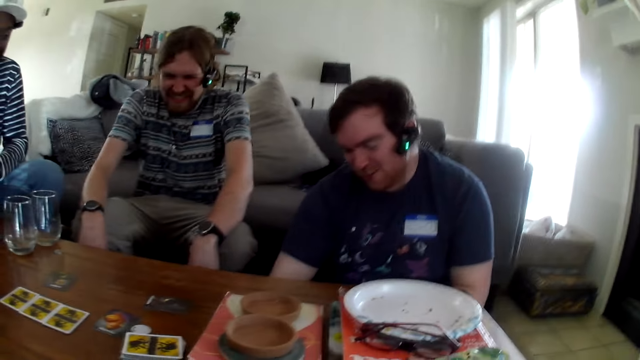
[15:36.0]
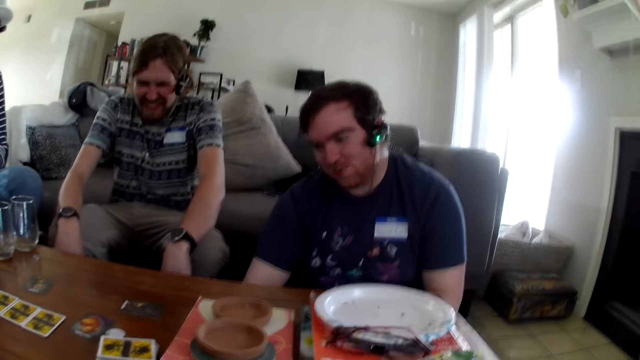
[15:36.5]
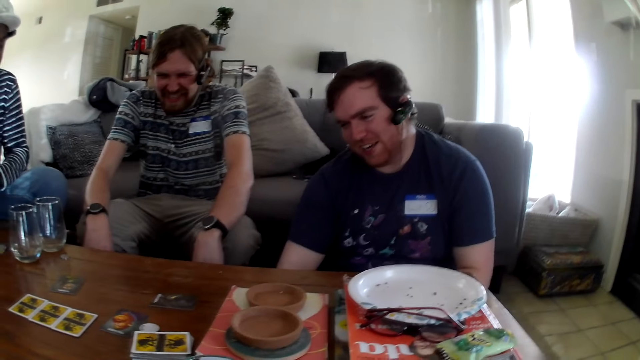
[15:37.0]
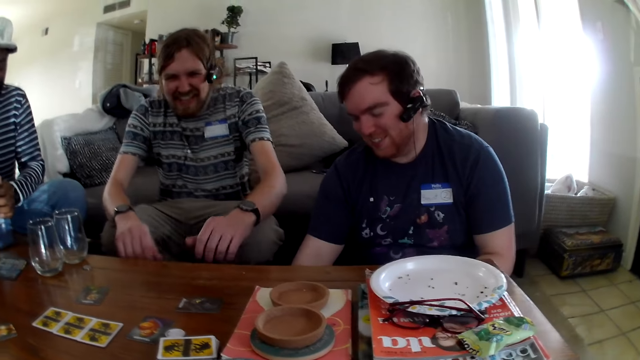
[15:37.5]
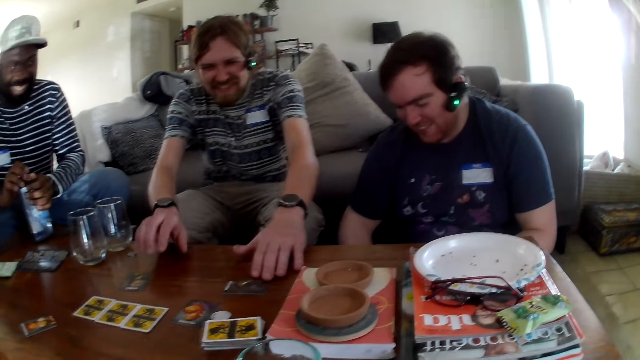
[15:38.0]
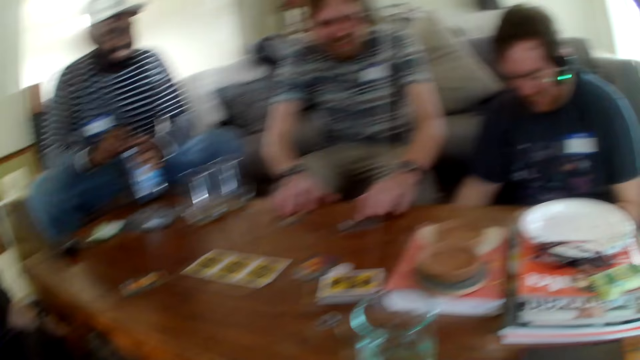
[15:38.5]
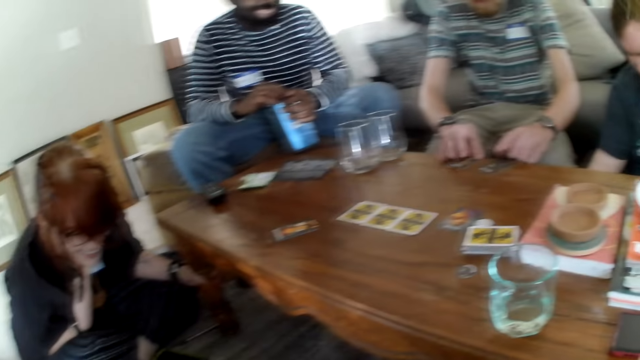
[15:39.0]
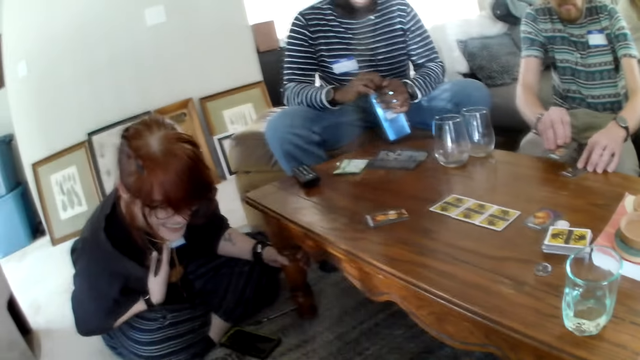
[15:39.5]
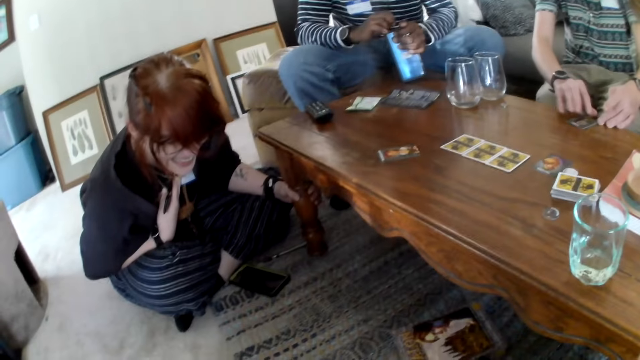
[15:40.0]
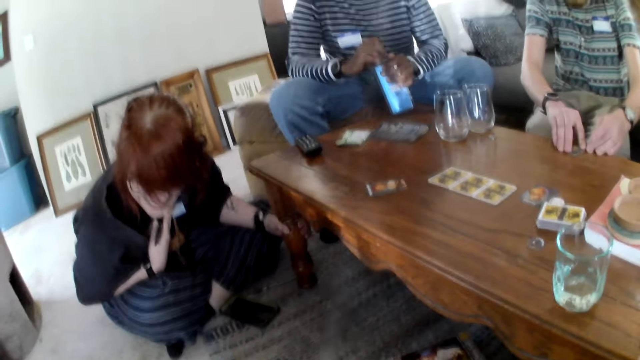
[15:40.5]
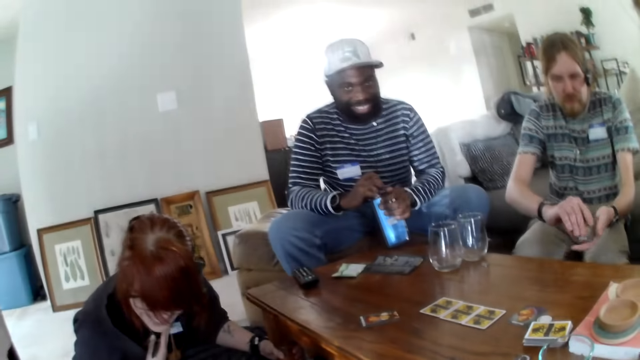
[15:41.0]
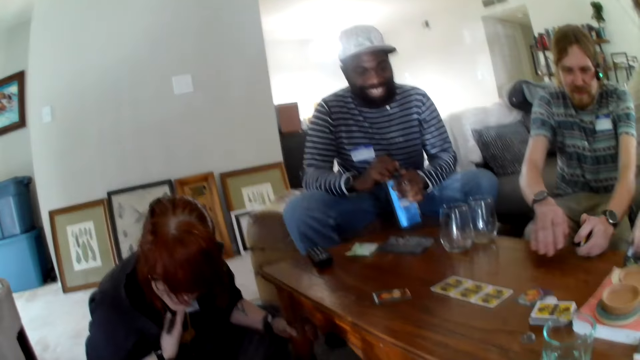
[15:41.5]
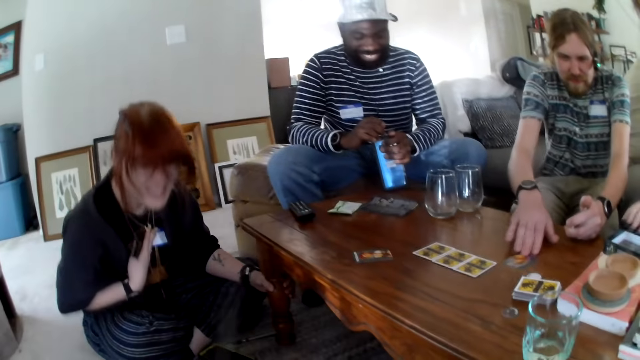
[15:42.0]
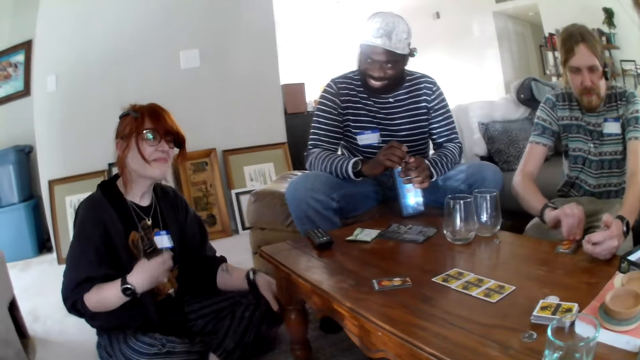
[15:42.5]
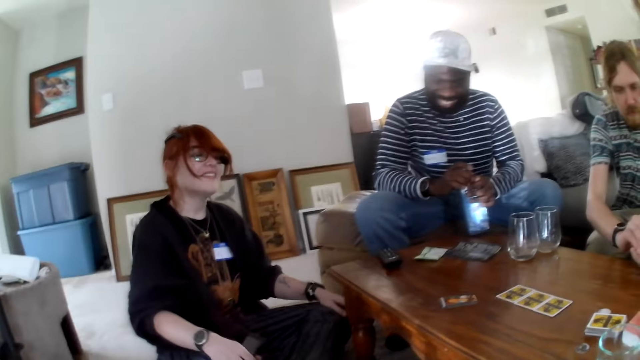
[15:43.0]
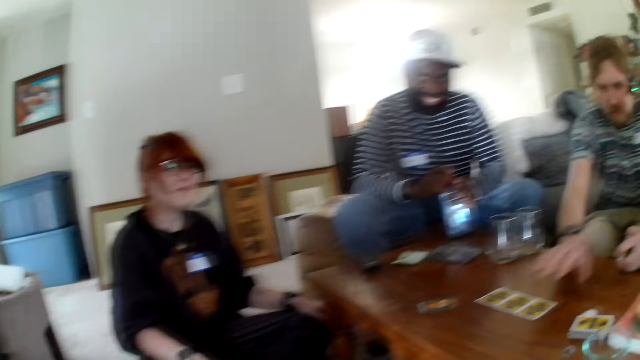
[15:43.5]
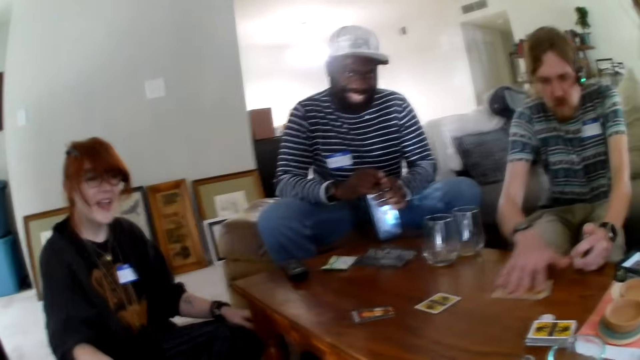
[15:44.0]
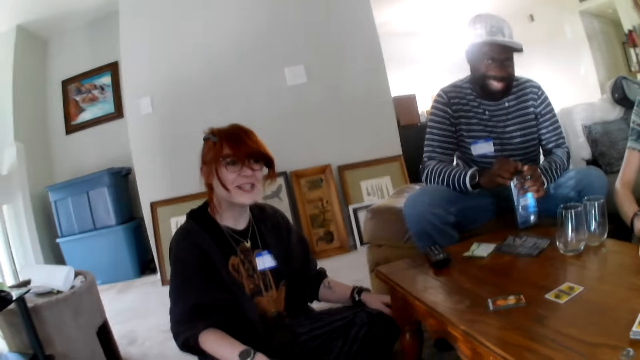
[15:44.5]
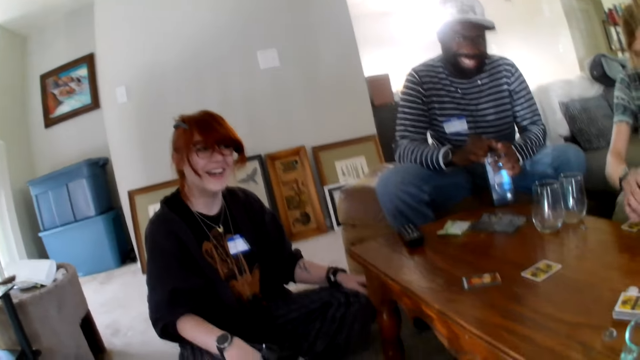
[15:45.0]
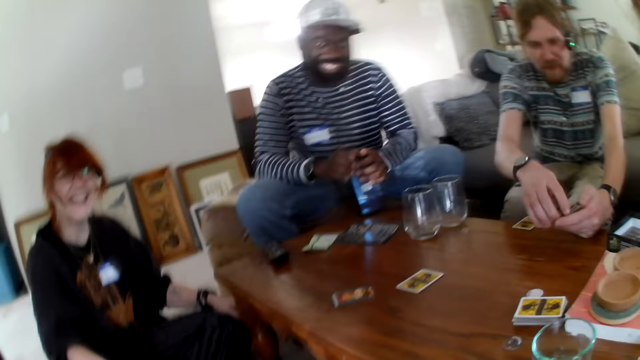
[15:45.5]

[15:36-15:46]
A person talks. Another person picks a card. The camera wearer talks. The second person picks a card. A third person talks.

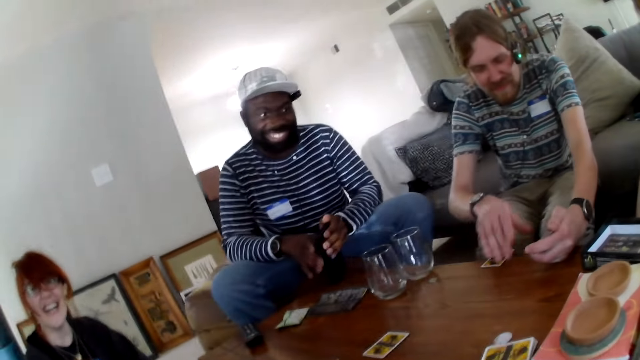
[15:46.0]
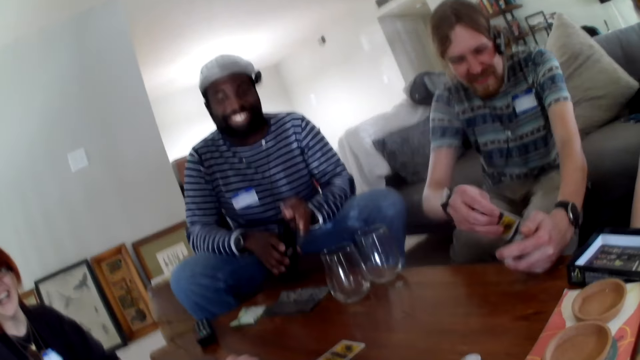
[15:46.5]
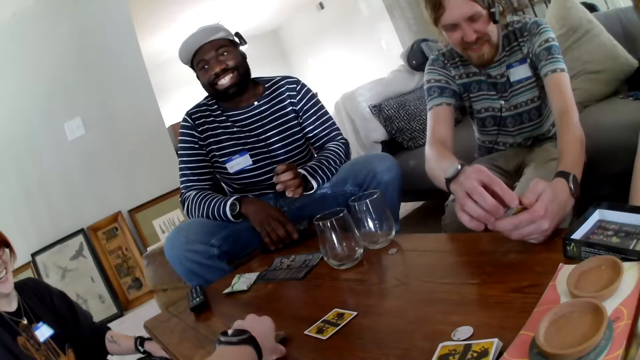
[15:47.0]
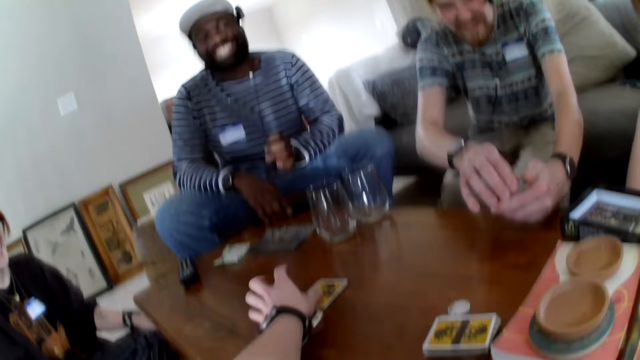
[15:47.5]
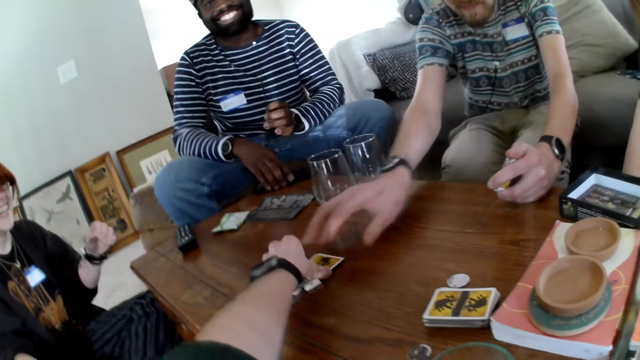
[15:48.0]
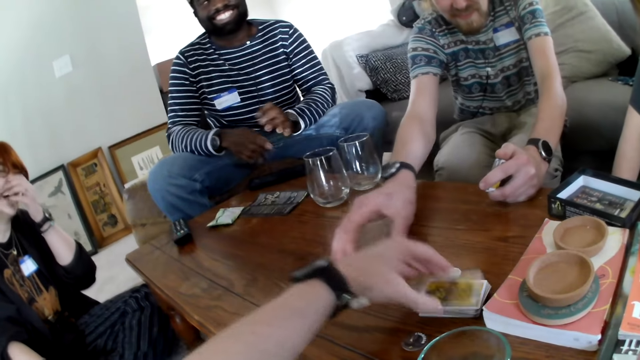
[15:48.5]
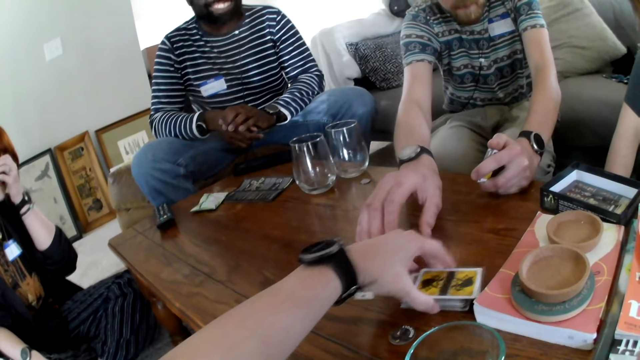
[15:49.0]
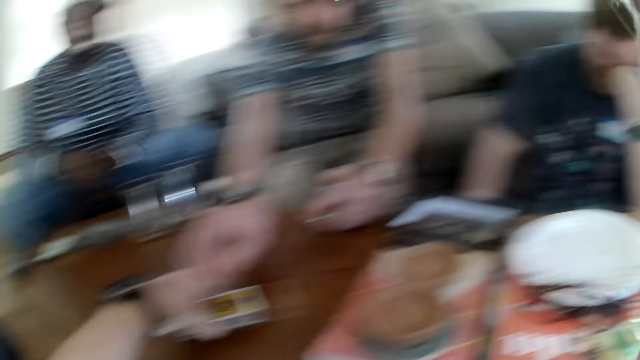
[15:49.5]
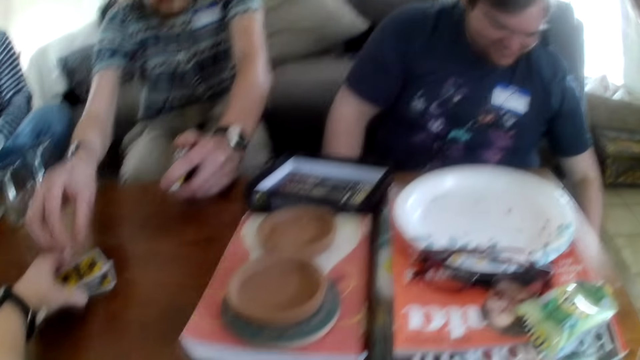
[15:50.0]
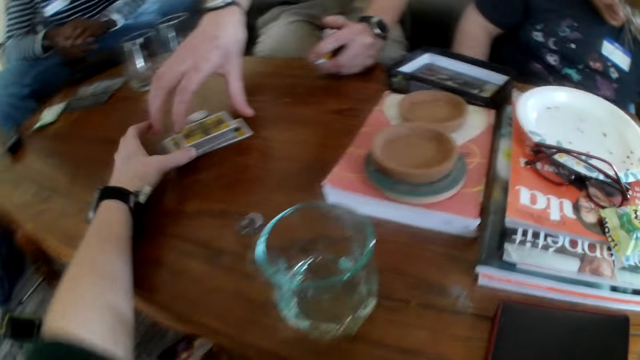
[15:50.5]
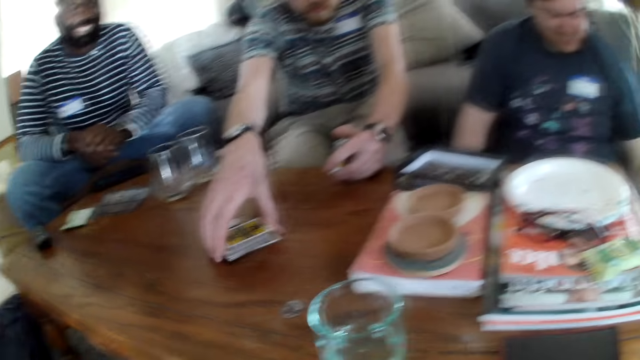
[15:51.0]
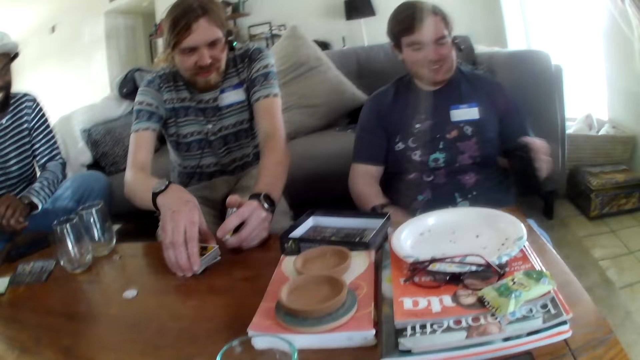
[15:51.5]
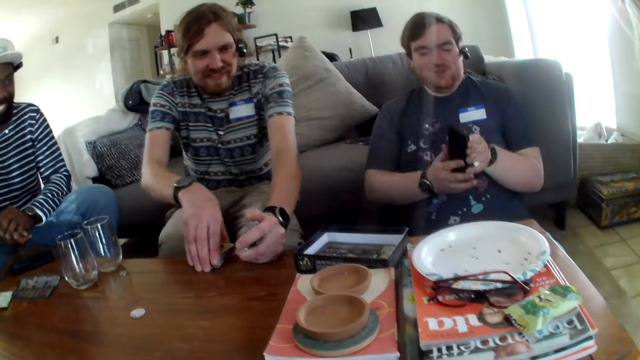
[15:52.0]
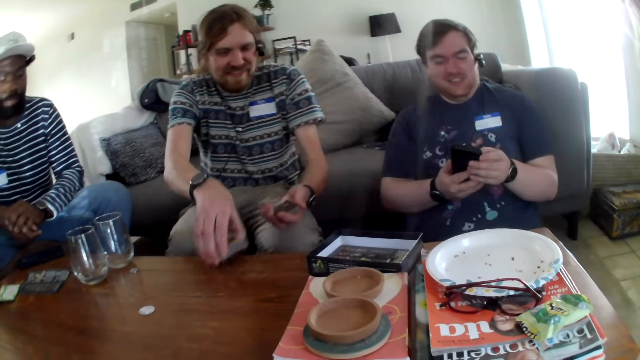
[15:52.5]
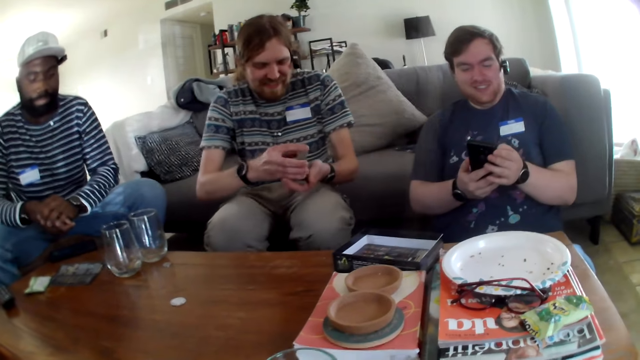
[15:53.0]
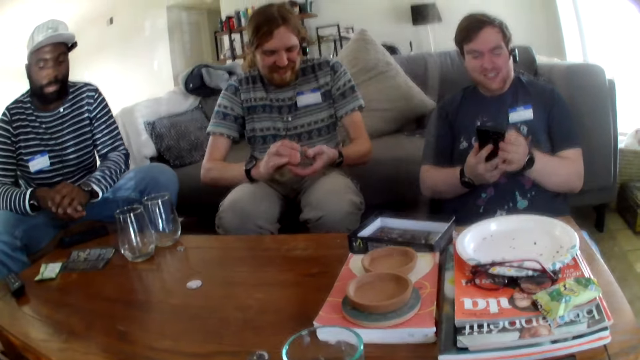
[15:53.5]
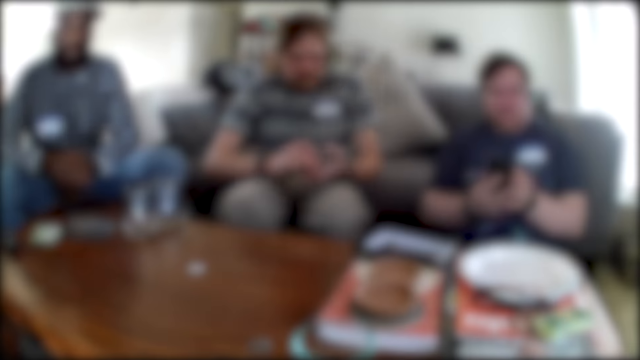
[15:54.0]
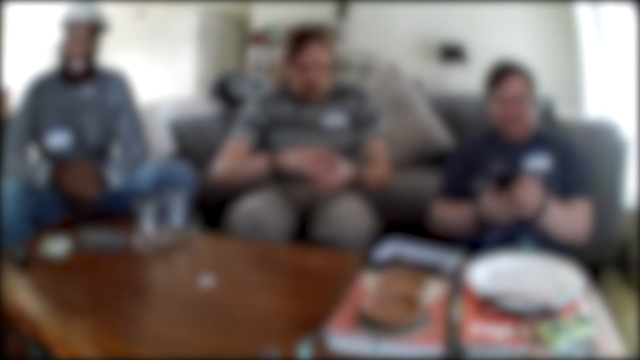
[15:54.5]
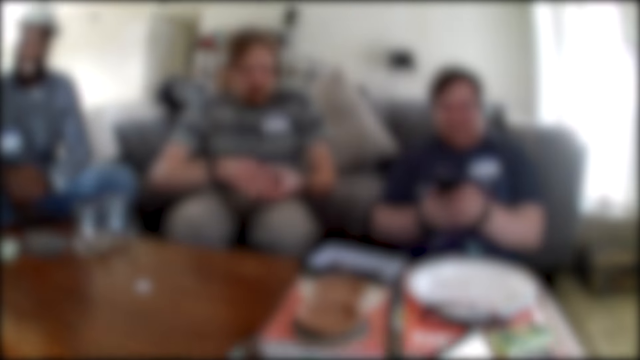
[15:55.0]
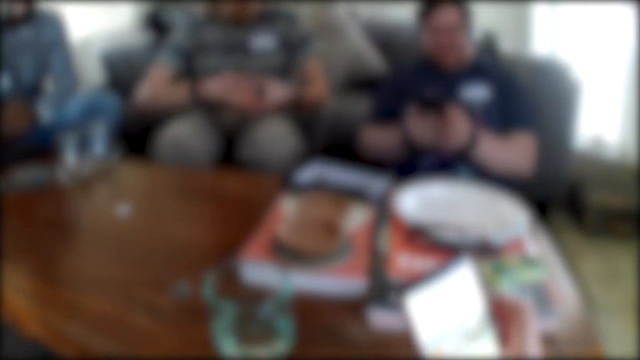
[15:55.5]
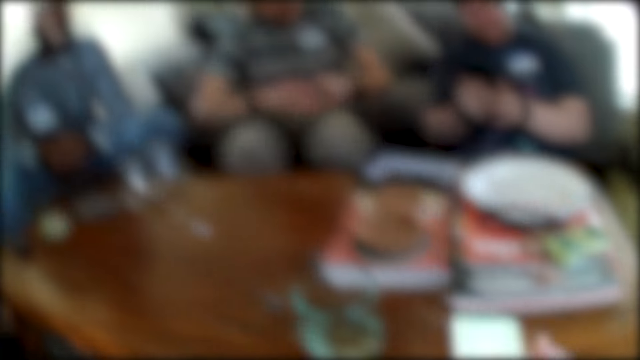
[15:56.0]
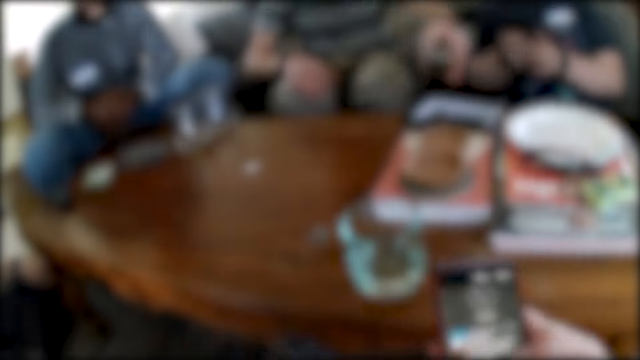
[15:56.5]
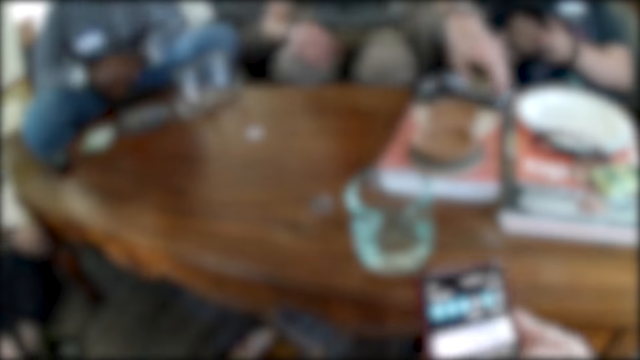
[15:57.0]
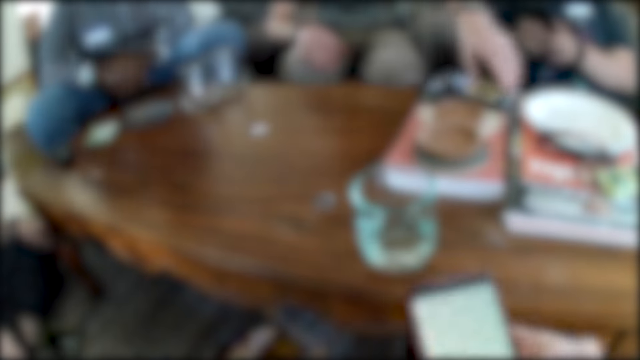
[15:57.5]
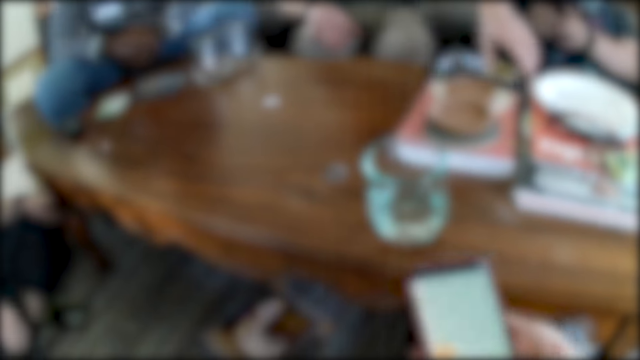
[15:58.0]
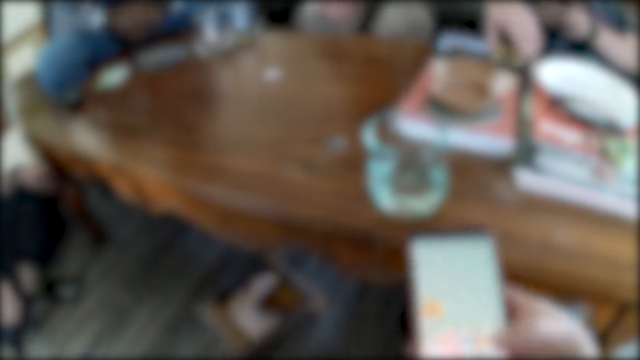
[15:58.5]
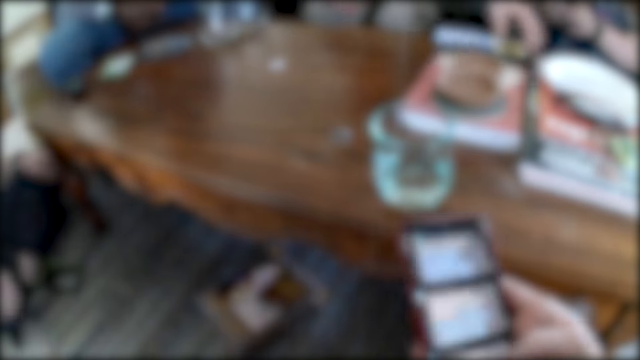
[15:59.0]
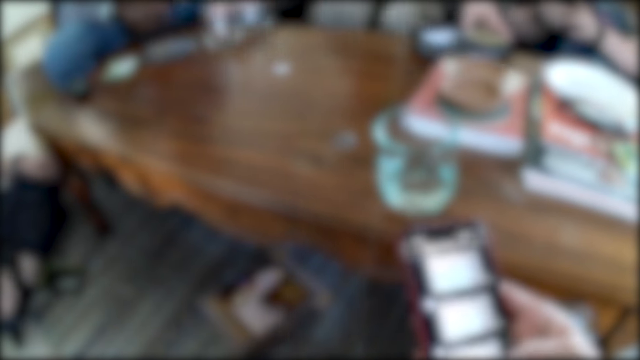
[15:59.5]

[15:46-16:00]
A person laughs. Another person laughs. The camera wearer puts the cards together. They pick a card. A third person picks a card. A fourth person picks a phone. The camera wearer laughs. They operate the phone, talking, moving hands.
